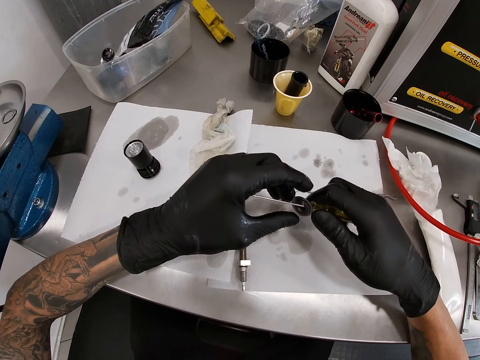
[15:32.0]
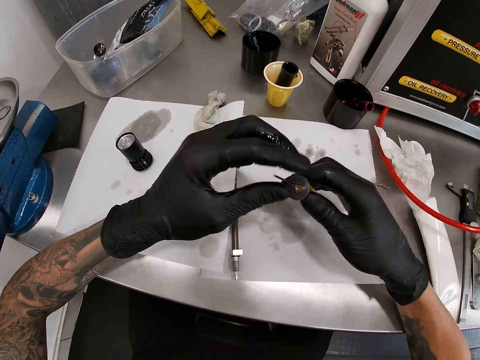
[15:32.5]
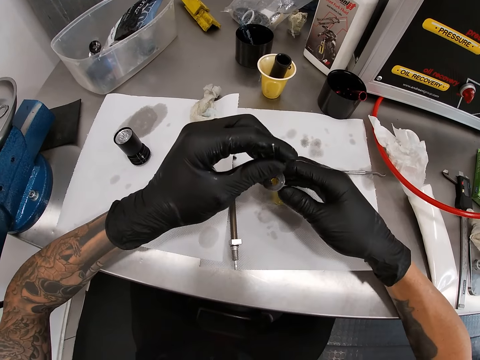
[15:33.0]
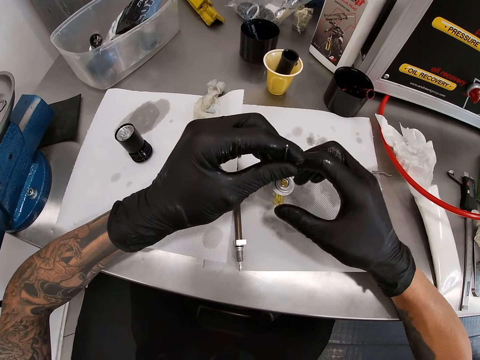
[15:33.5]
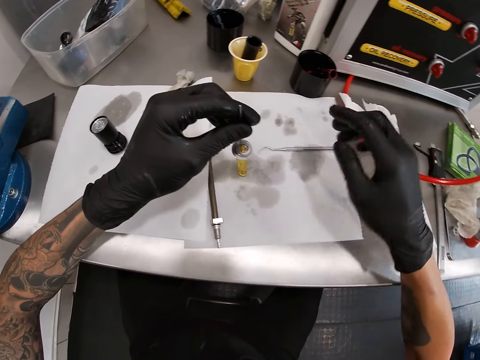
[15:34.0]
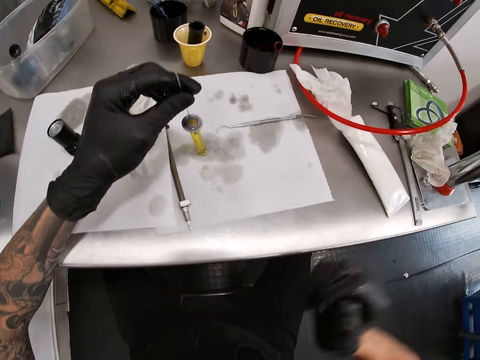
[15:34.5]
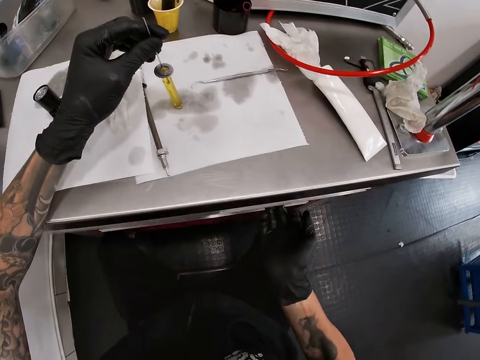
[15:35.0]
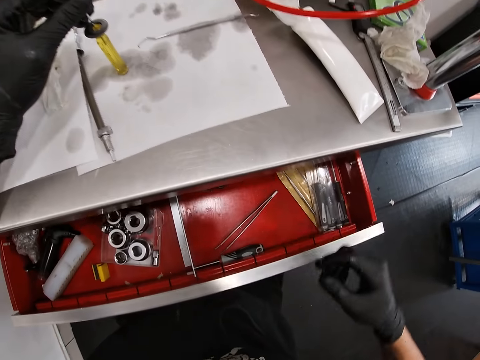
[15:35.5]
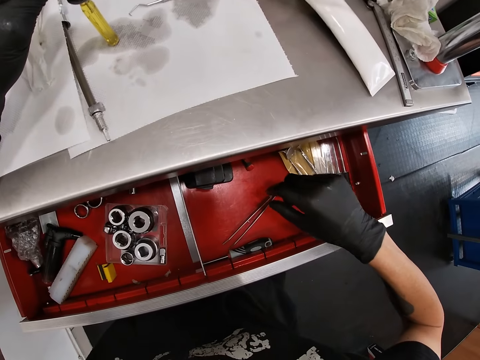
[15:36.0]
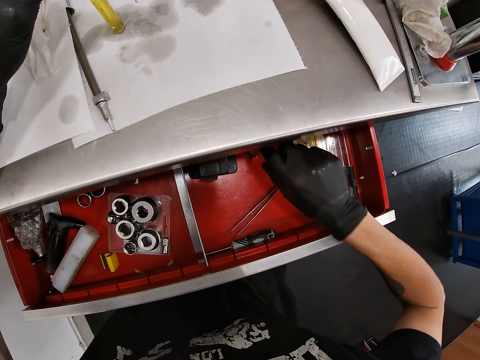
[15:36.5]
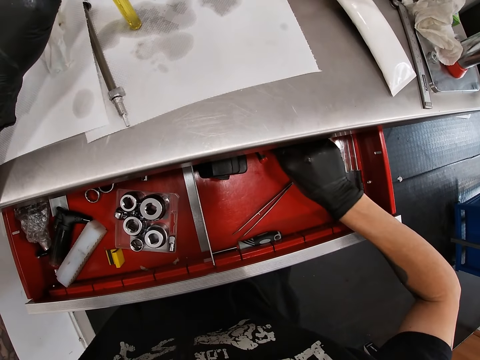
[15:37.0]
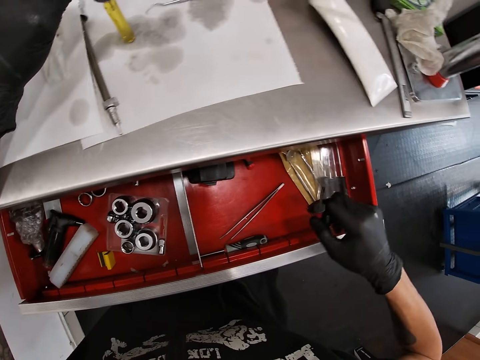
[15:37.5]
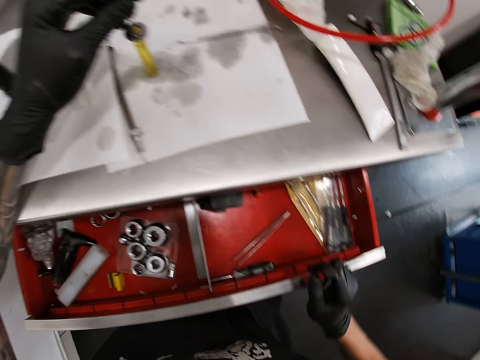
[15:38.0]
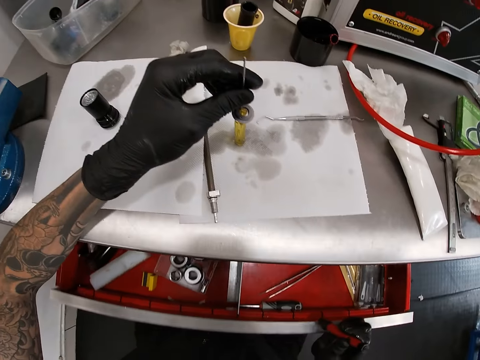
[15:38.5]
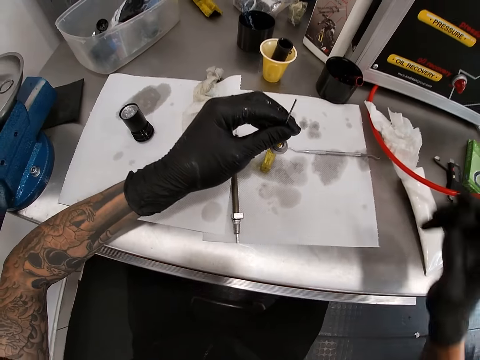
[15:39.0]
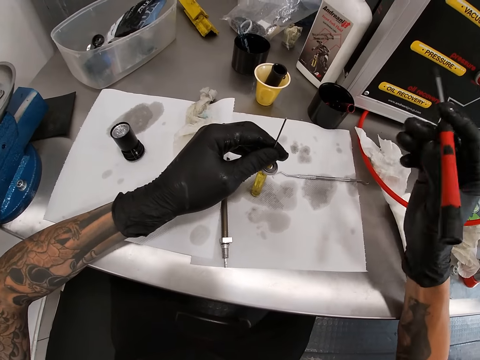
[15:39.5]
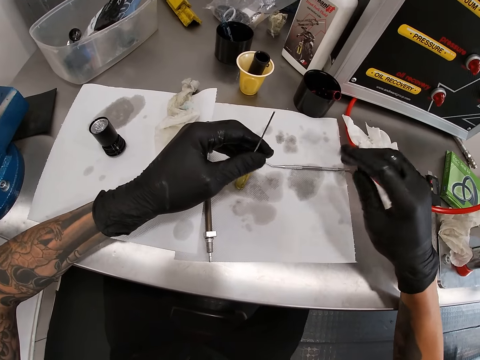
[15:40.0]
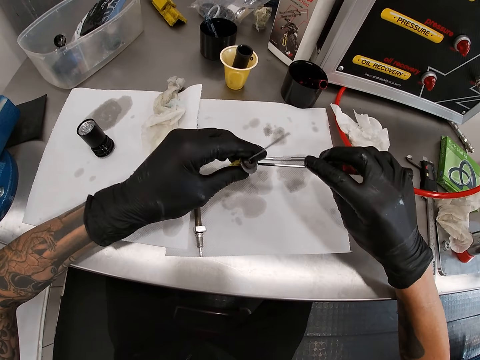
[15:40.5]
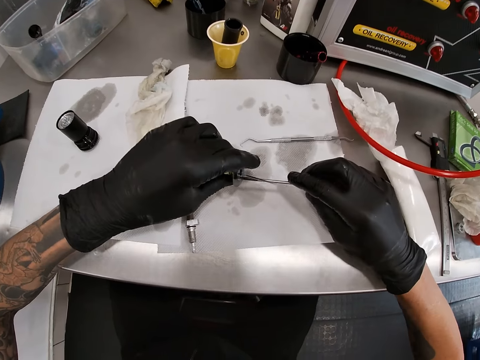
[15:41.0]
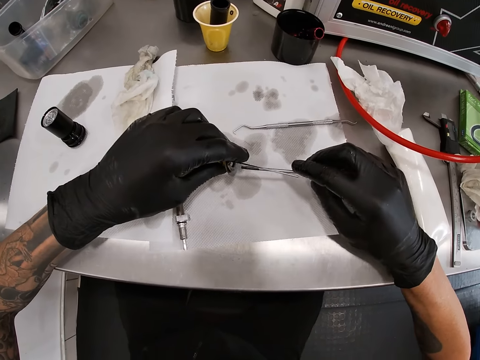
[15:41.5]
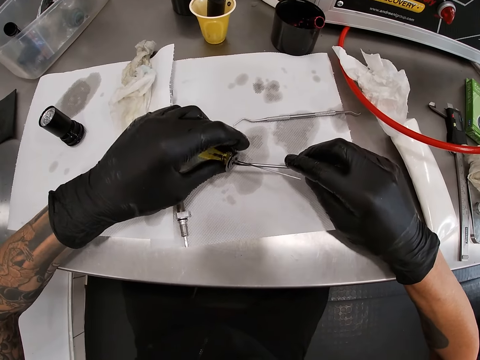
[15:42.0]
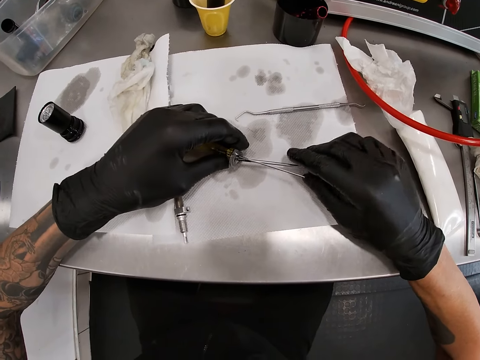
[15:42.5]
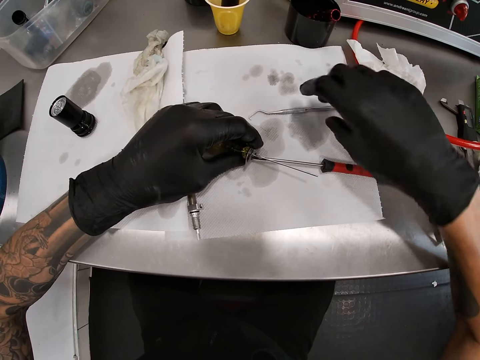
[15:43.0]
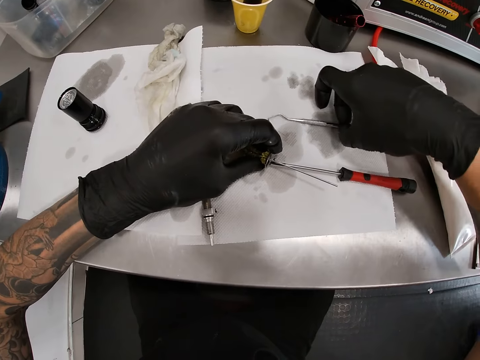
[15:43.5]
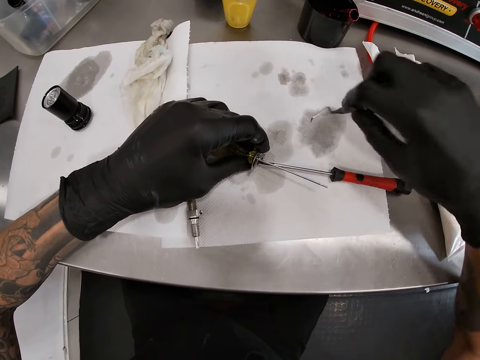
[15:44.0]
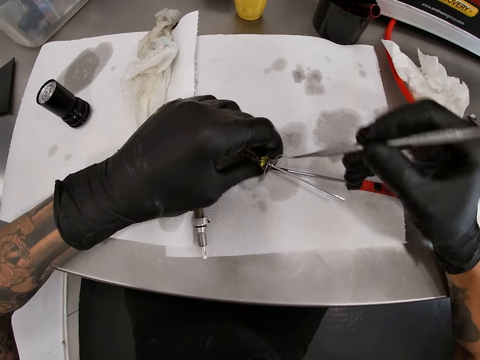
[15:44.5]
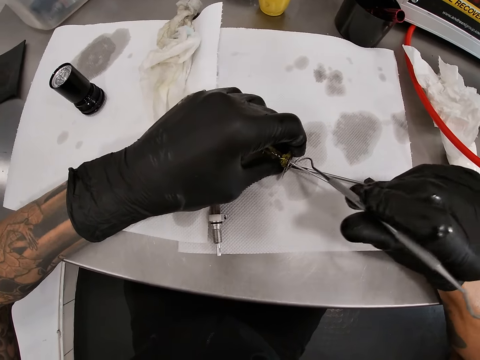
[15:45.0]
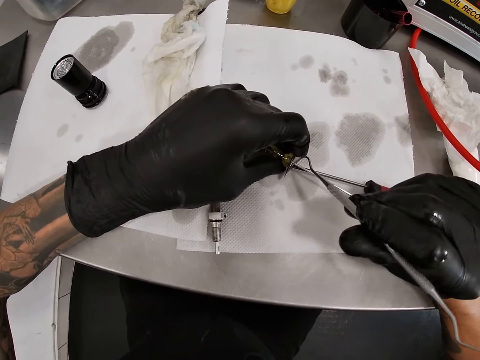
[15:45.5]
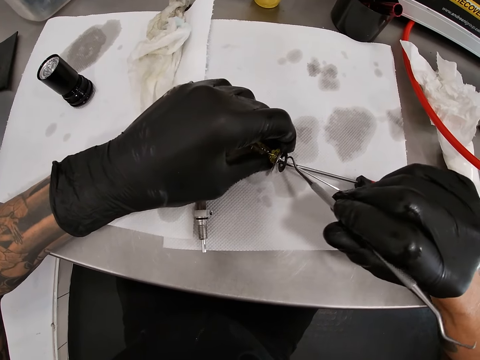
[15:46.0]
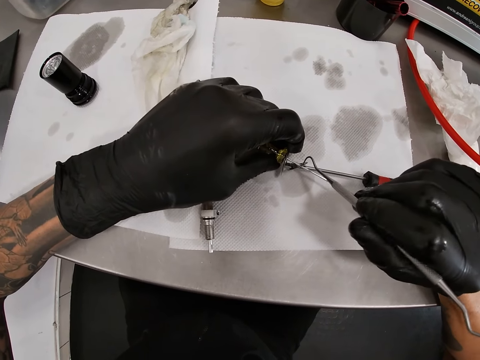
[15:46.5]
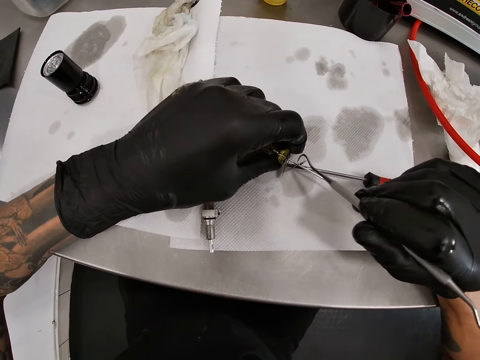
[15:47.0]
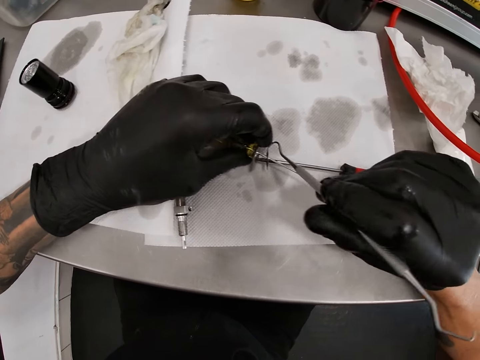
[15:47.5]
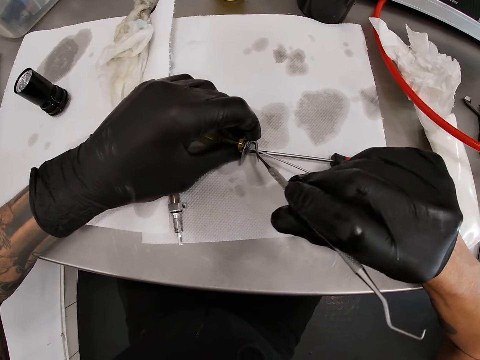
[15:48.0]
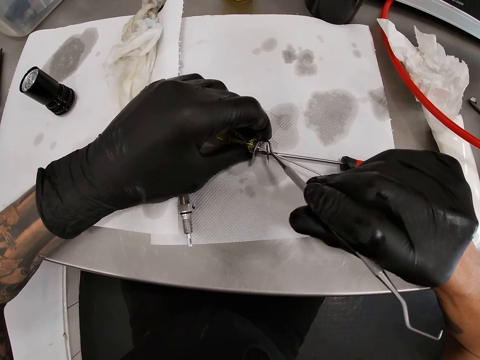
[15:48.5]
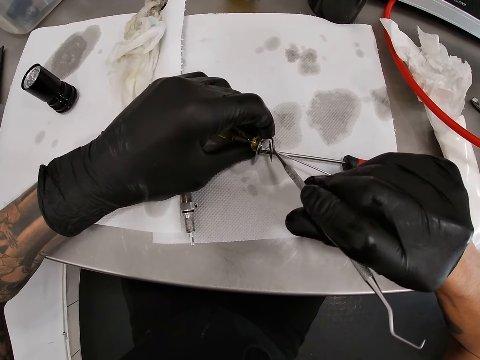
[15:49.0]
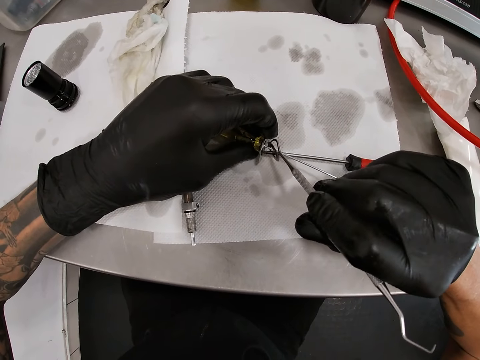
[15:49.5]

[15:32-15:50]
The camera wearer places the screwdriver upright with his left hand. He opens a drawer of the tool chest with his right hand. He brings out a screwdriver from the drawer of the tool chest with his right hand. He closes the drawer. He inspects the bolt washer. He inserts the screwdriver in his right hand into the spacer in the screwdriver in his left hand. He picks up a scaler on the tool chest with his right hand. He inspects the bolt washer. He removes the spacer from the screwdriver in his left hand with the scaler in his right hand into the screwdriver on the tool chest.

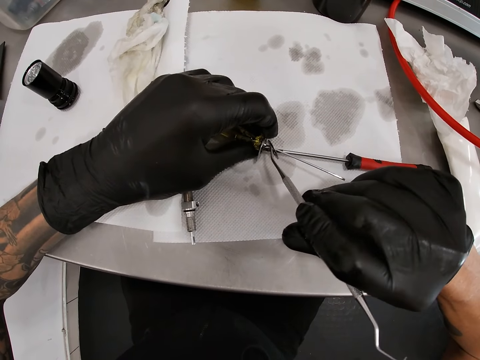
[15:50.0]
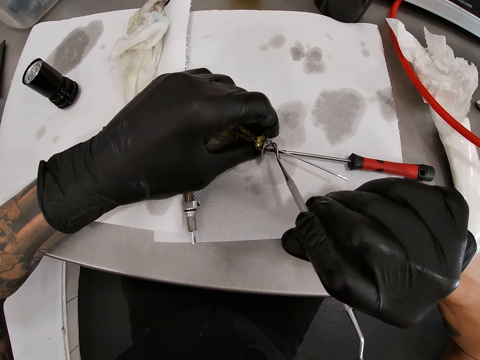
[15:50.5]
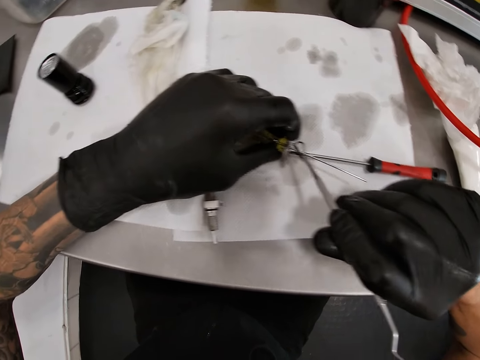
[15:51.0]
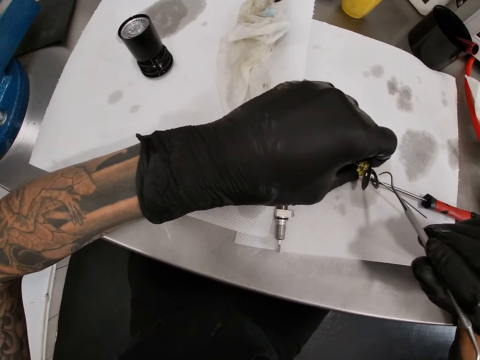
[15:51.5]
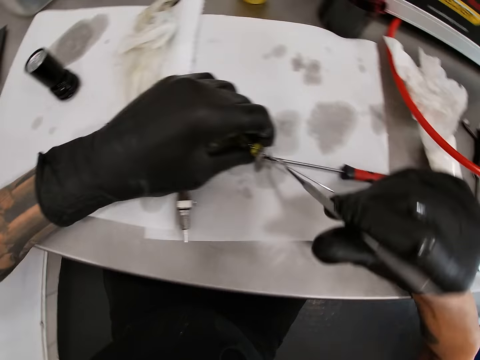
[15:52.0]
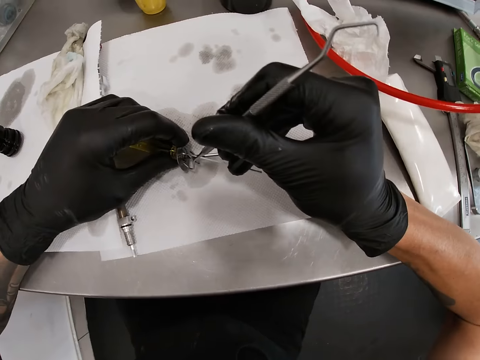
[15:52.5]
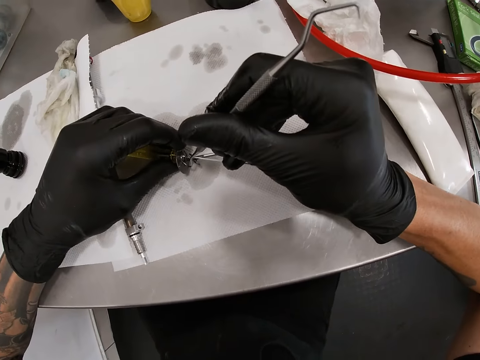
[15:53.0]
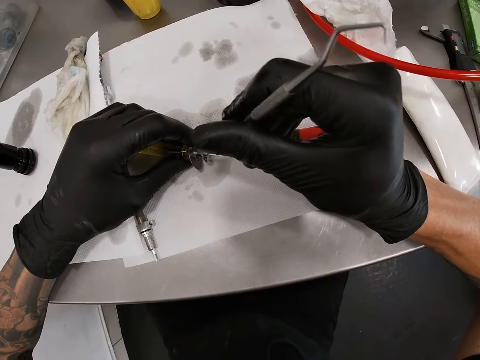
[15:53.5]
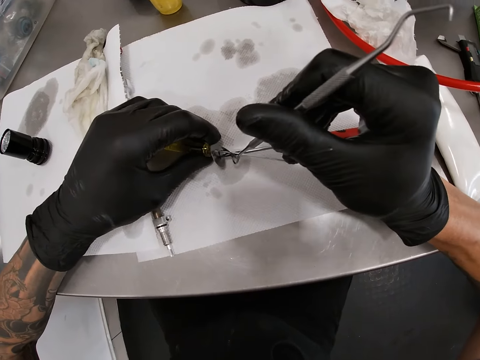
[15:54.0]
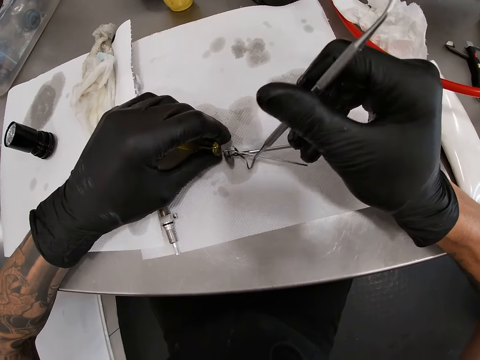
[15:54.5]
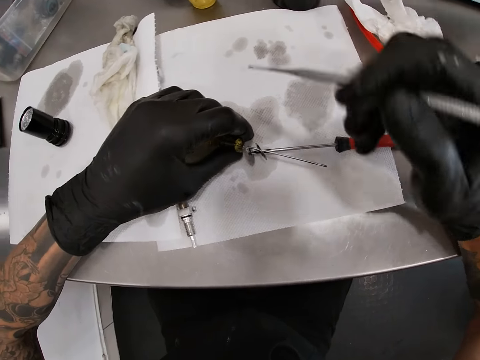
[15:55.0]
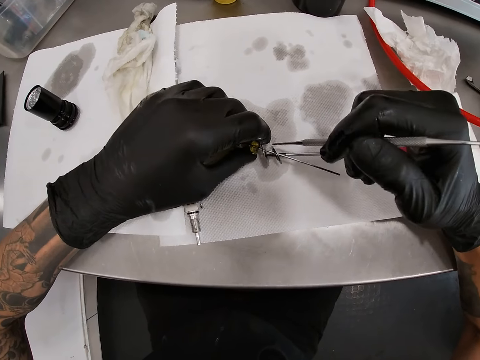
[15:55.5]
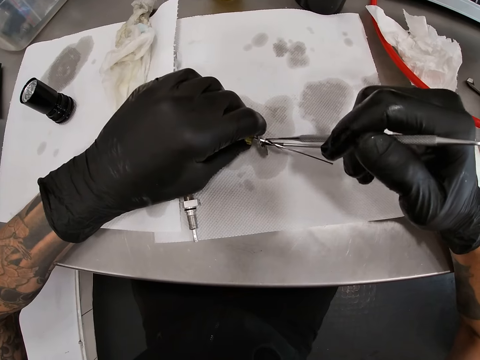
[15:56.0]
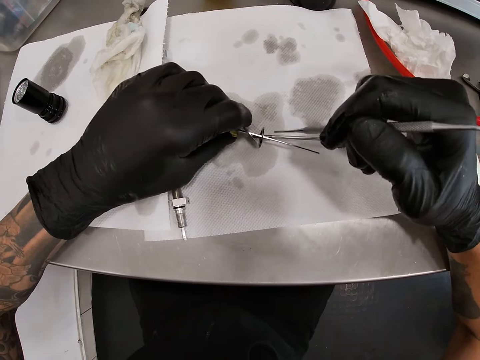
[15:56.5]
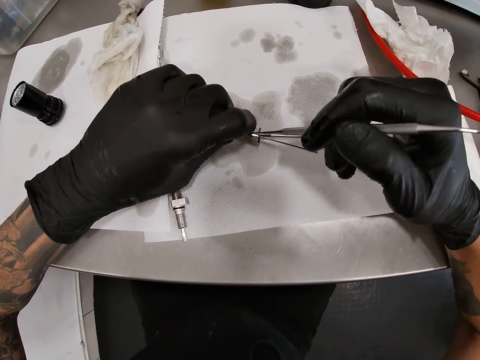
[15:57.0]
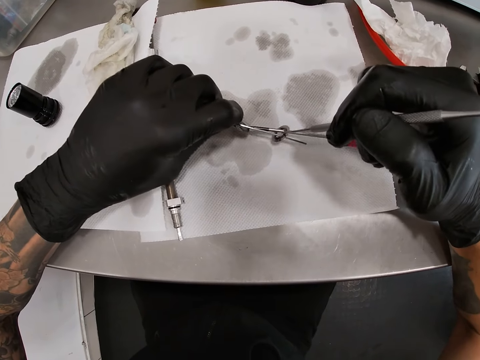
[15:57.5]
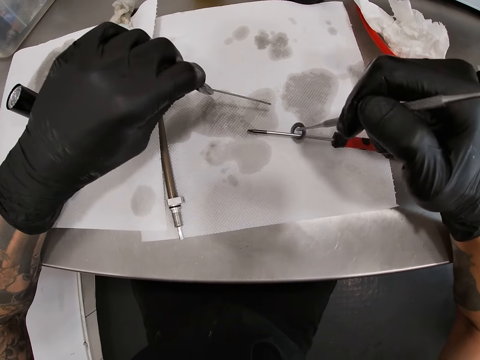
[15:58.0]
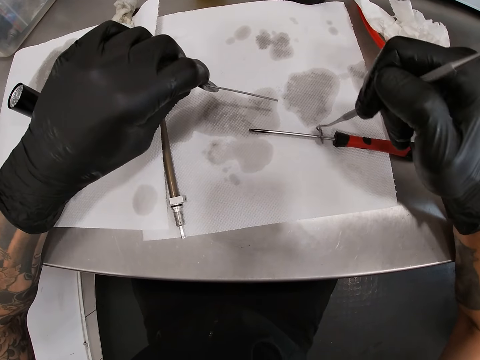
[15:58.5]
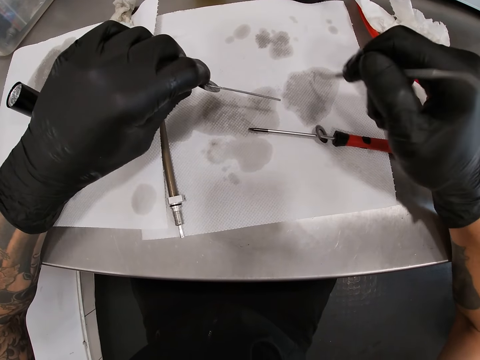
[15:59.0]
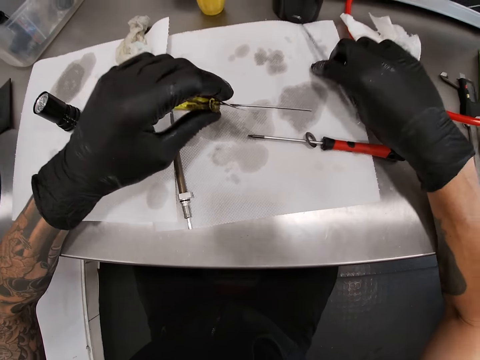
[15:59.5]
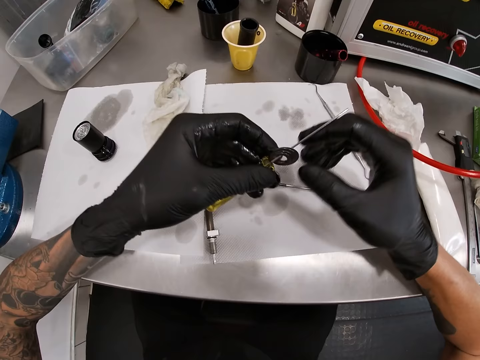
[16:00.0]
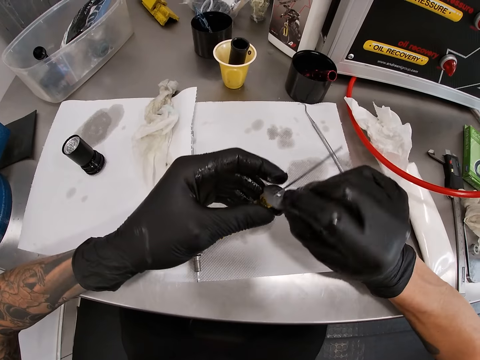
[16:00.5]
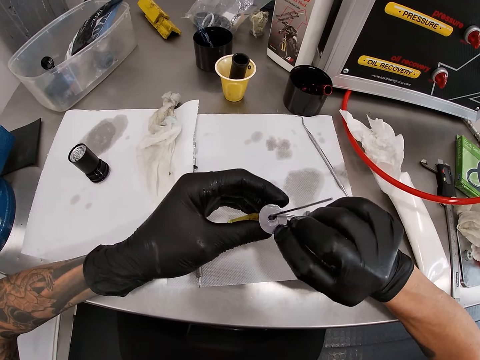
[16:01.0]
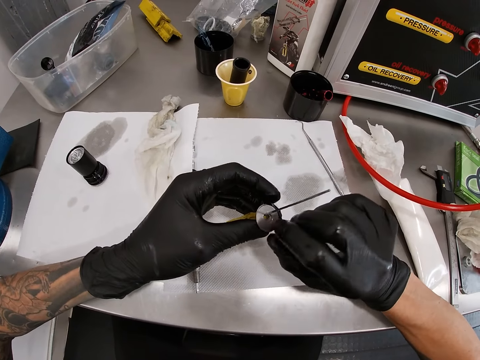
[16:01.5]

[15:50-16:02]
The camera wearer drops the scaler in his right hand on the tool chest. He inspects the bolt washer.
